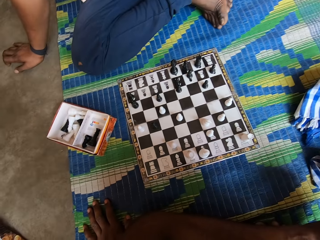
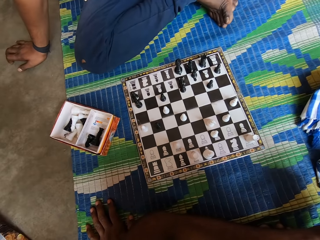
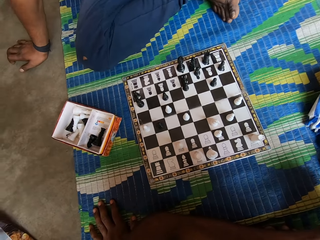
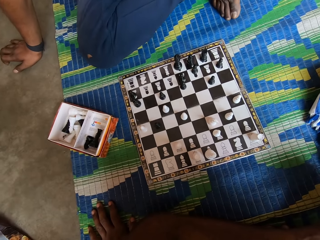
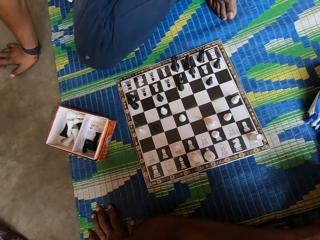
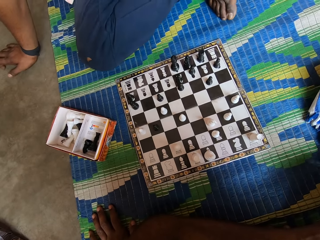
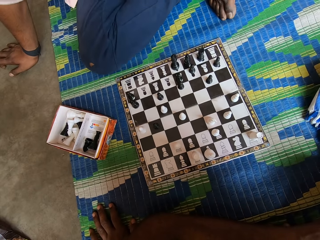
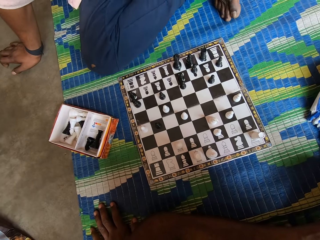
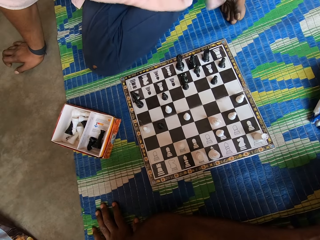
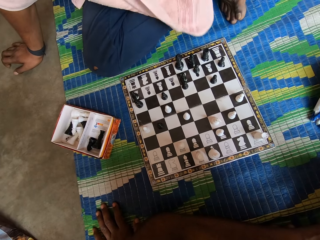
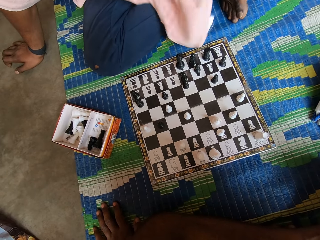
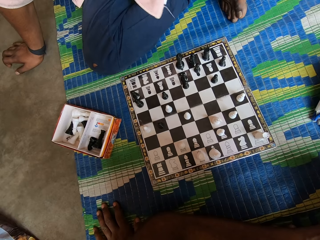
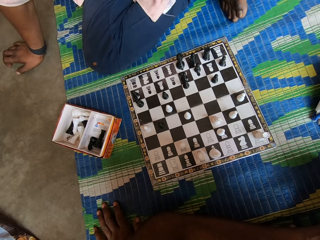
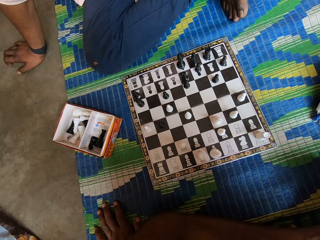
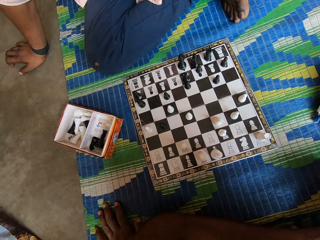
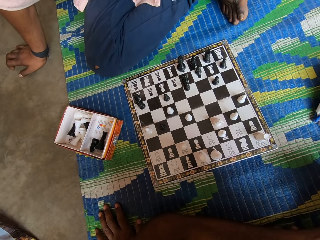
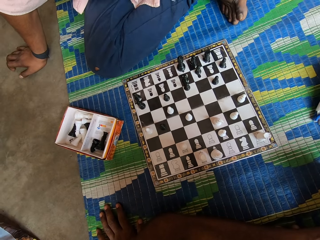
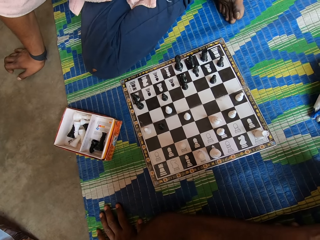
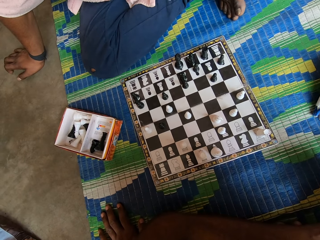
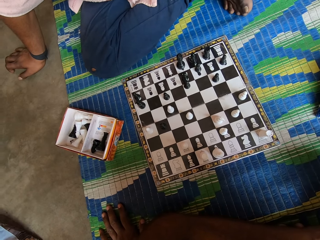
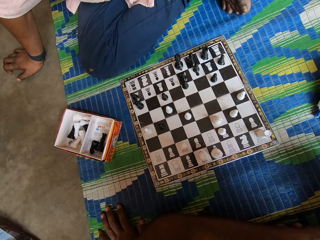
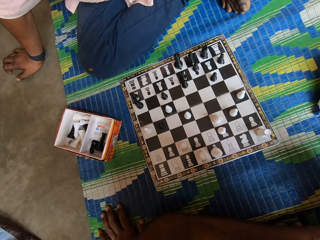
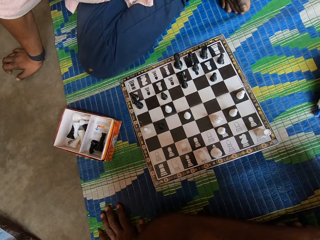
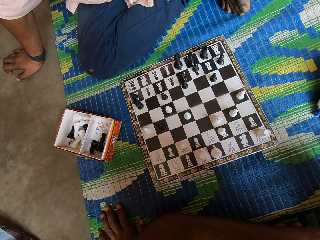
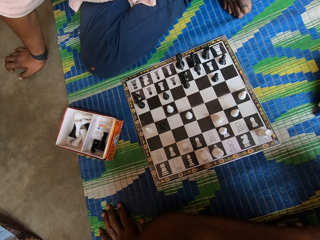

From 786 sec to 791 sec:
The camera wearer looks at the chessboard.

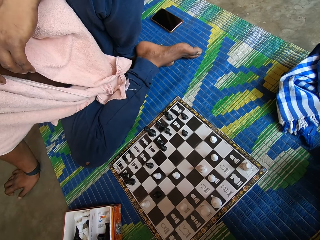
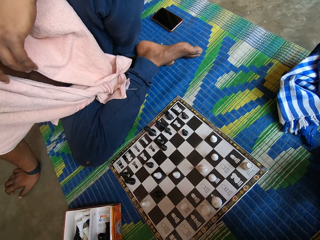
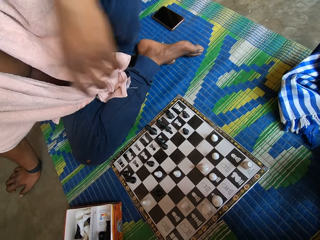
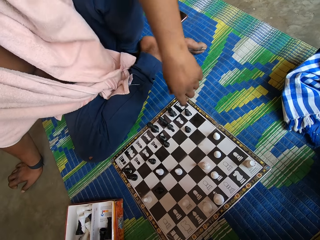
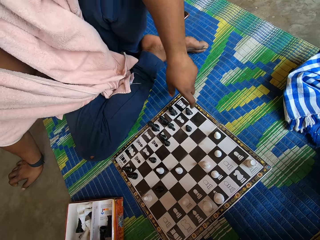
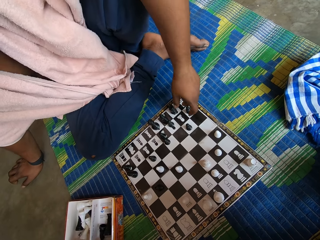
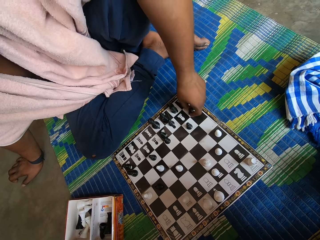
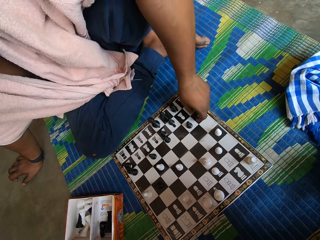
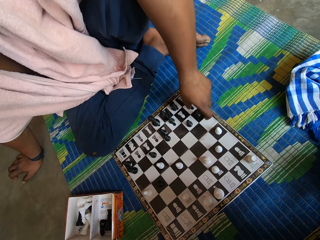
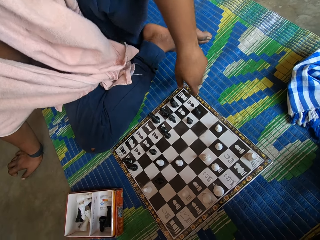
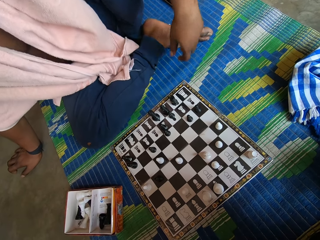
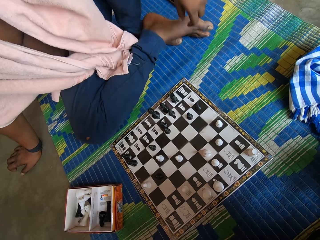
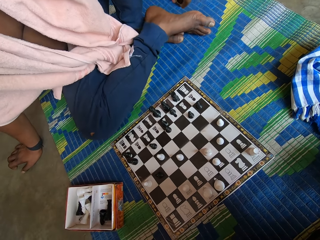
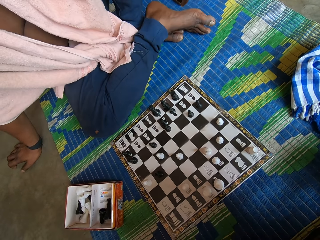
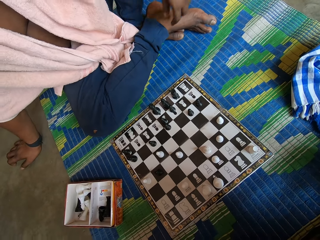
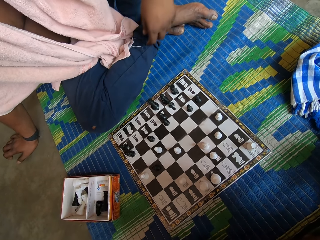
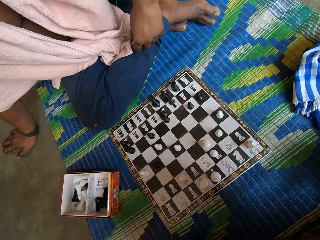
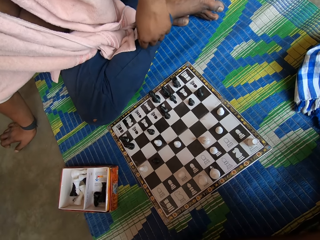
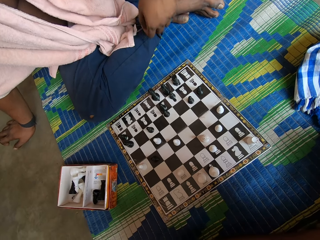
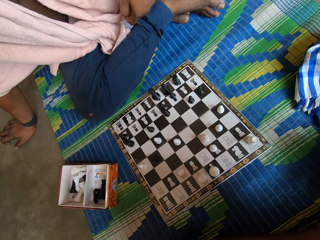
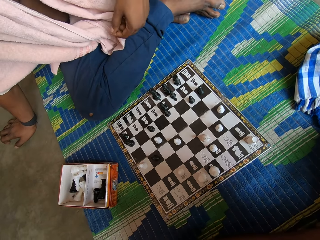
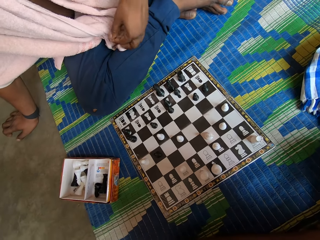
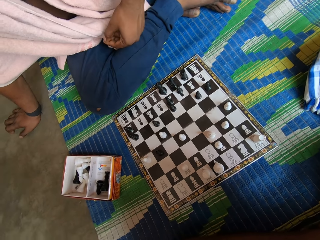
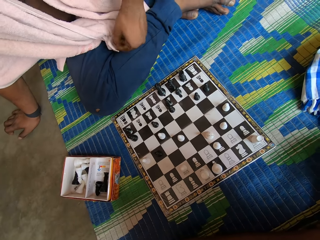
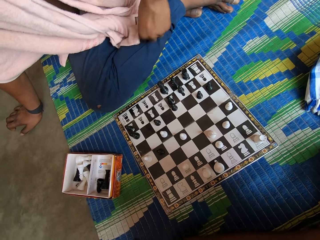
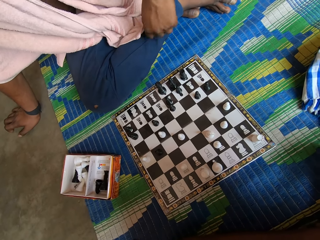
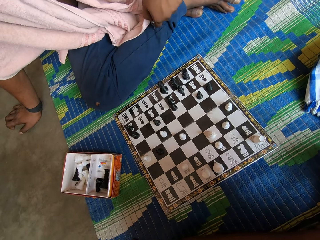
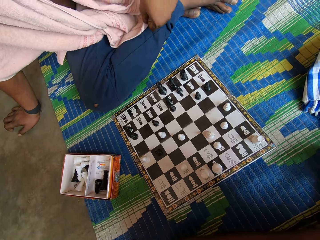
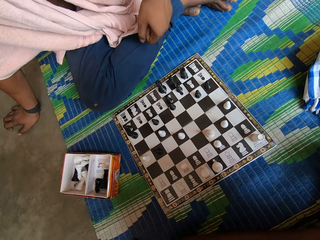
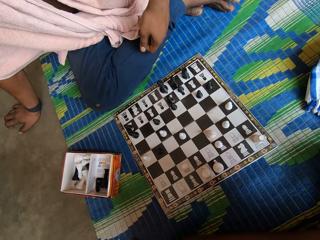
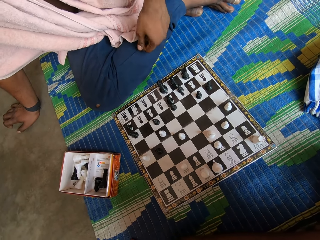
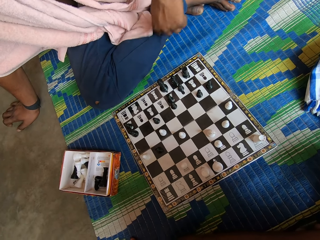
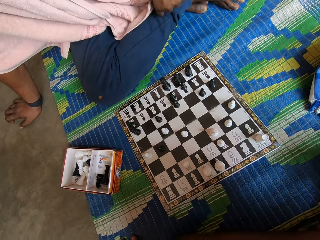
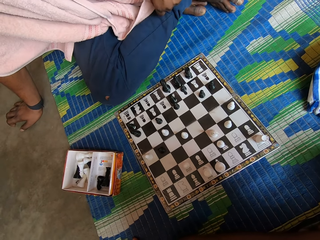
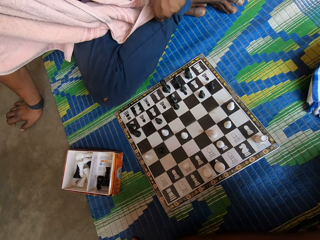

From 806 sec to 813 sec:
The man moves the chess piece on the chessboard.

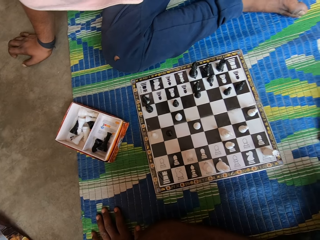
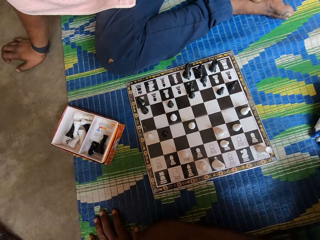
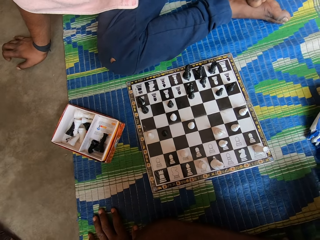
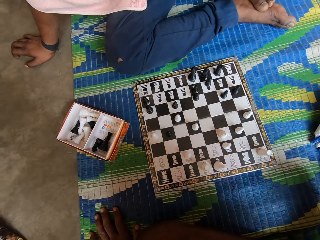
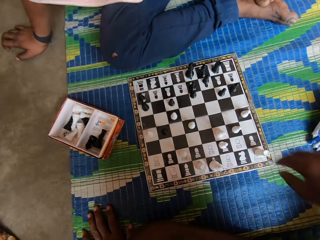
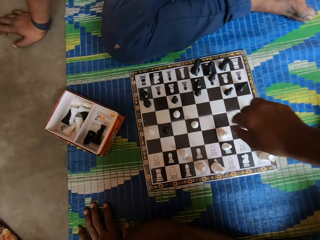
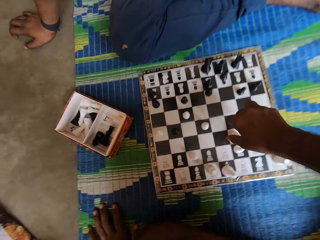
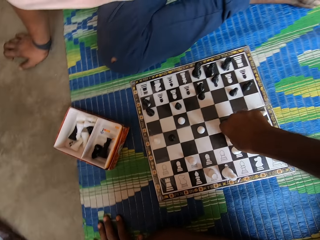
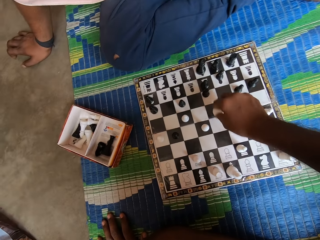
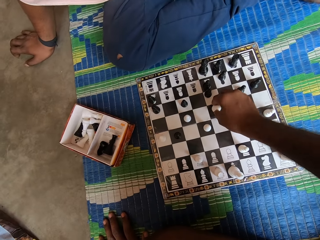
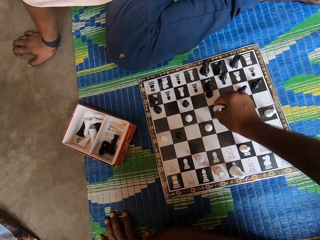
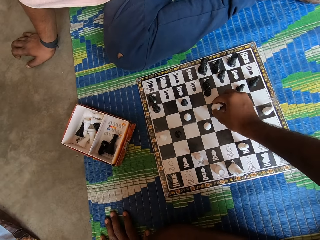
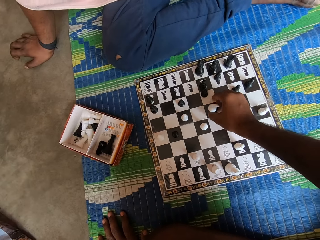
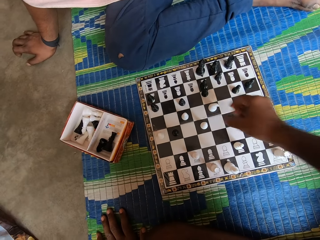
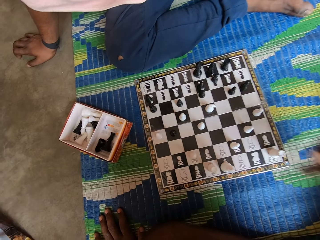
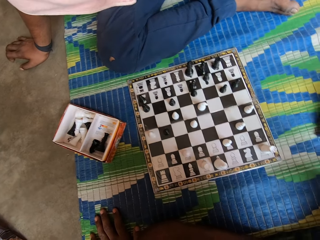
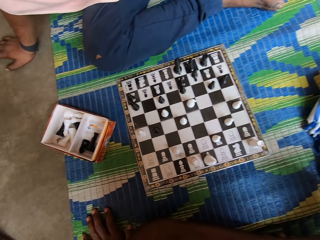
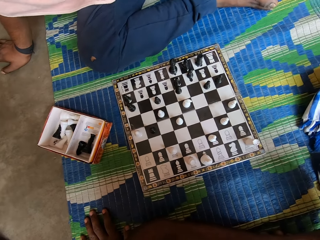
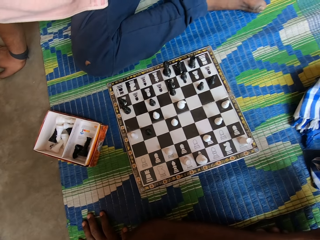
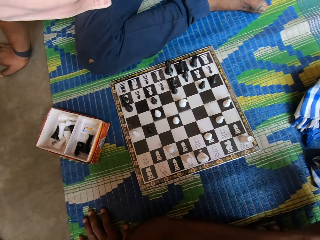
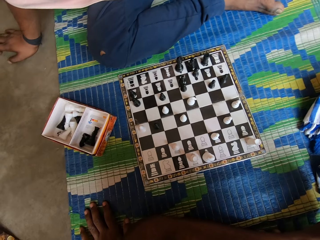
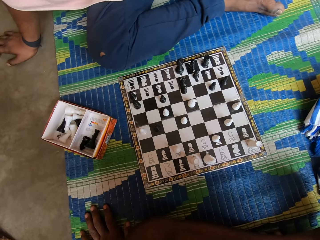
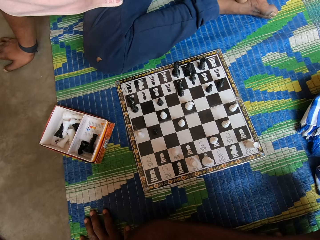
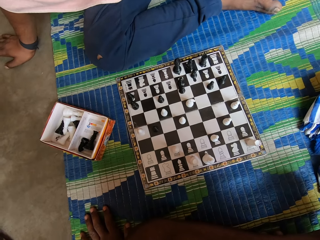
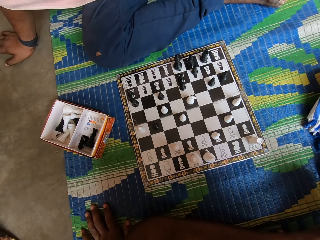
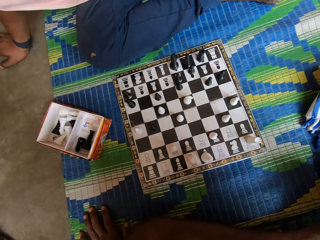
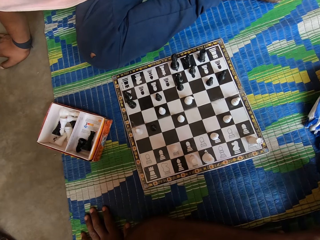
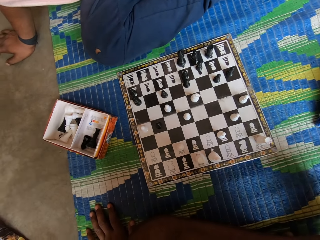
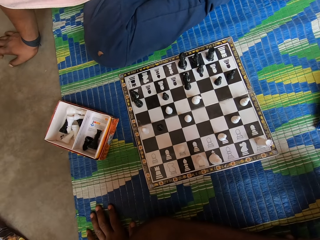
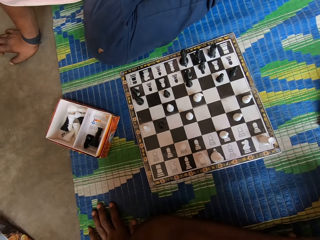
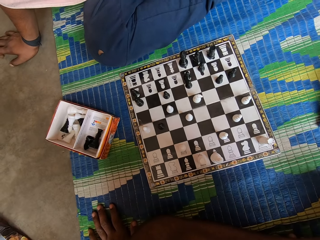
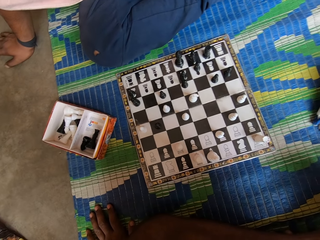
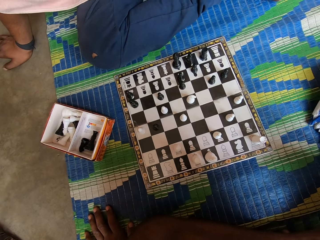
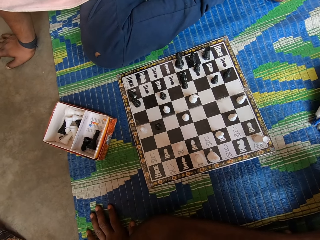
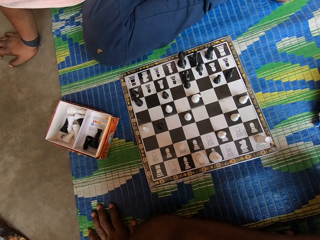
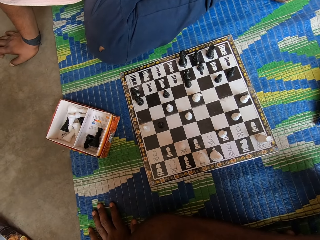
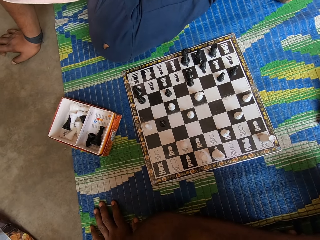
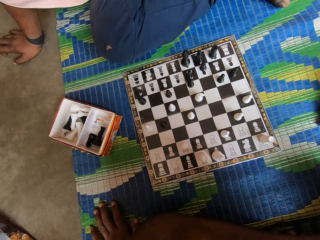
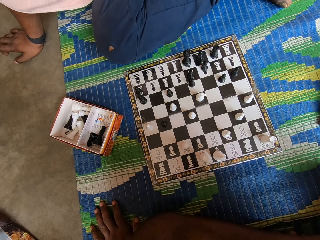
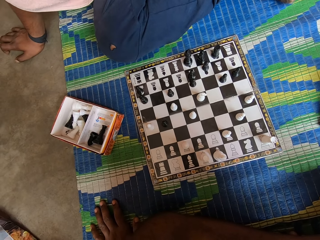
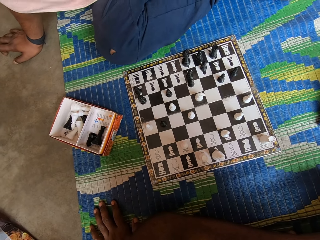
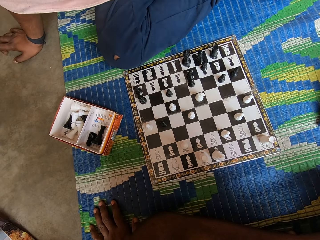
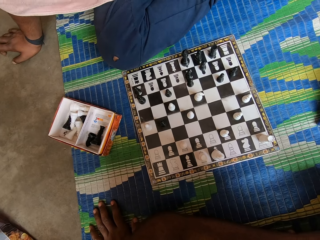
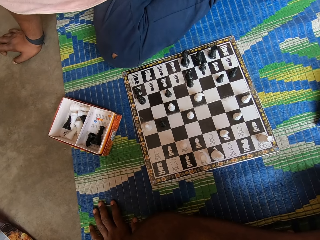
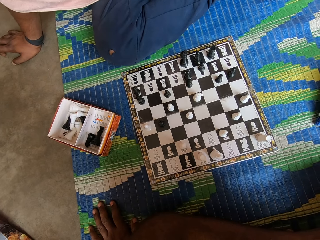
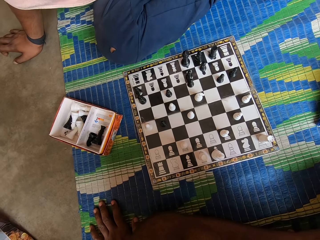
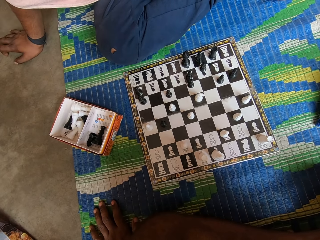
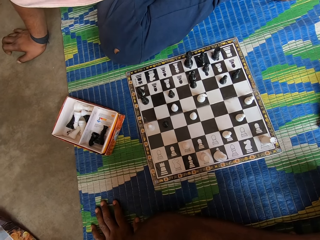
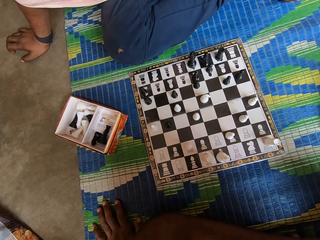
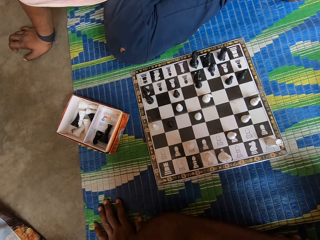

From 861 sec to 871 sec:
The camera wearer moves the chess piece on the chessboard. They look at the chessboard.
